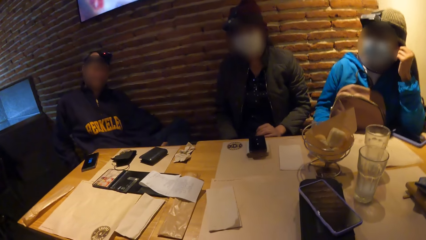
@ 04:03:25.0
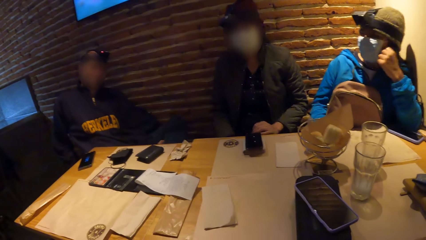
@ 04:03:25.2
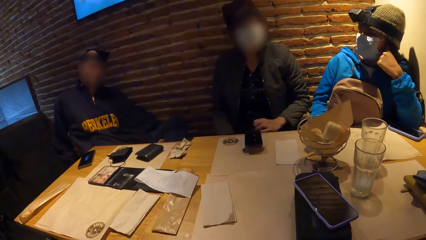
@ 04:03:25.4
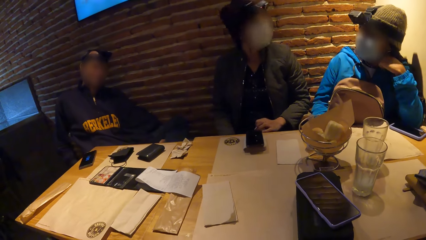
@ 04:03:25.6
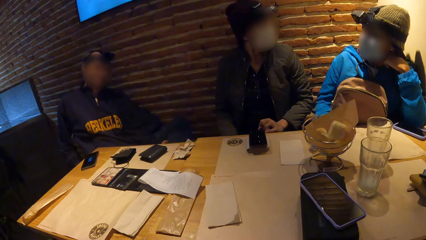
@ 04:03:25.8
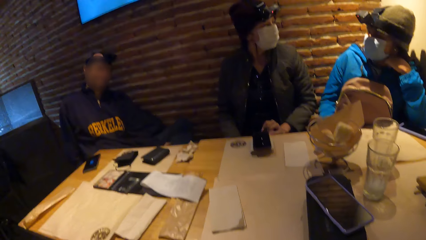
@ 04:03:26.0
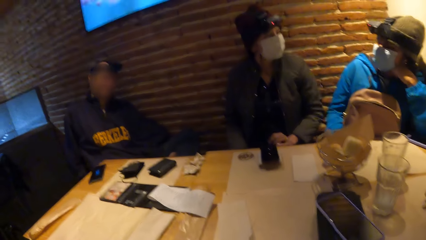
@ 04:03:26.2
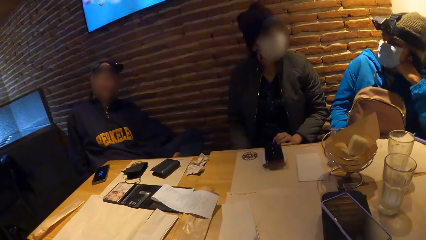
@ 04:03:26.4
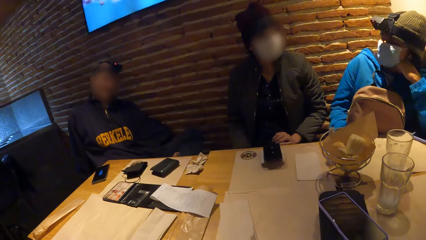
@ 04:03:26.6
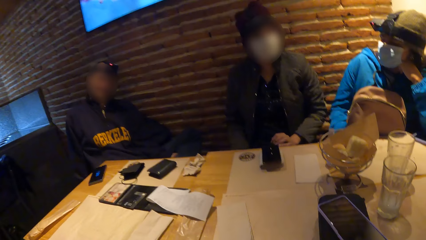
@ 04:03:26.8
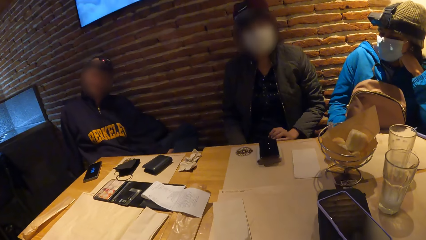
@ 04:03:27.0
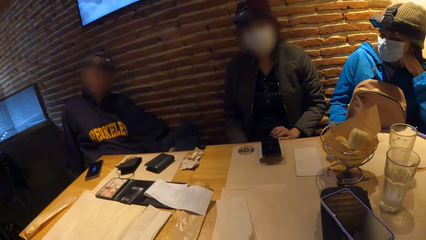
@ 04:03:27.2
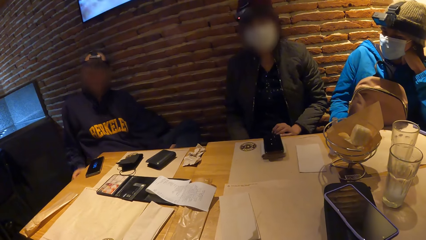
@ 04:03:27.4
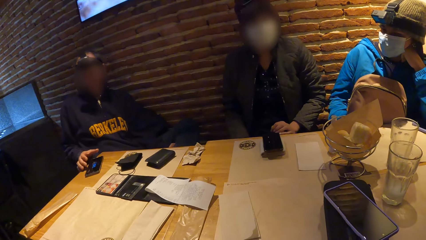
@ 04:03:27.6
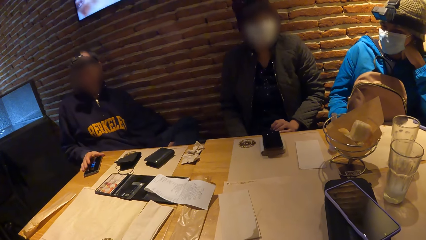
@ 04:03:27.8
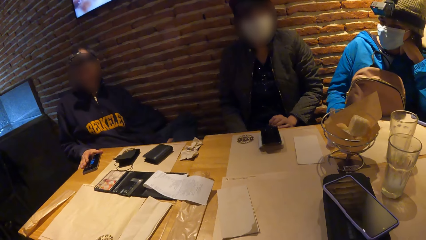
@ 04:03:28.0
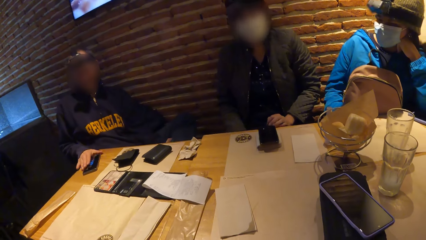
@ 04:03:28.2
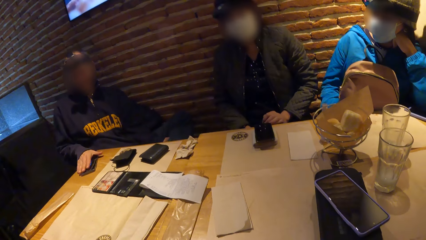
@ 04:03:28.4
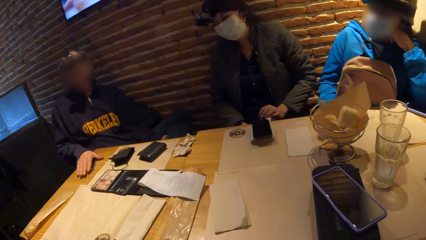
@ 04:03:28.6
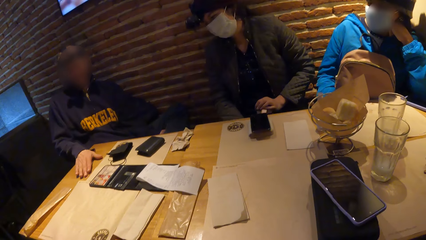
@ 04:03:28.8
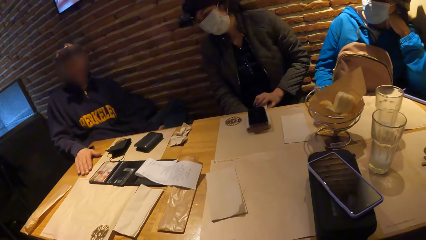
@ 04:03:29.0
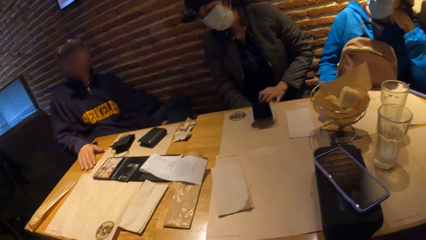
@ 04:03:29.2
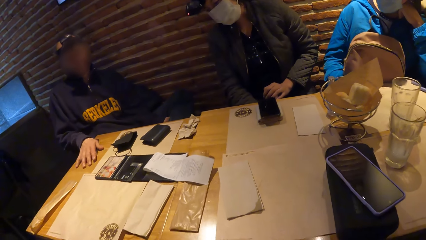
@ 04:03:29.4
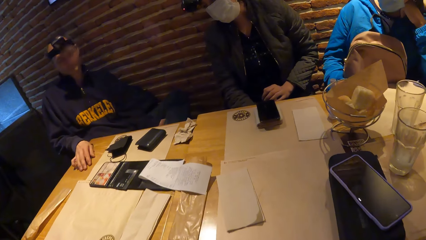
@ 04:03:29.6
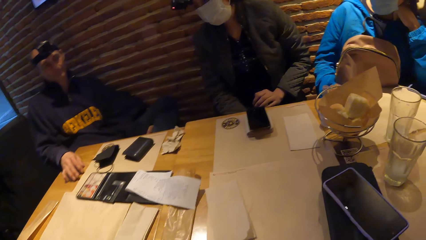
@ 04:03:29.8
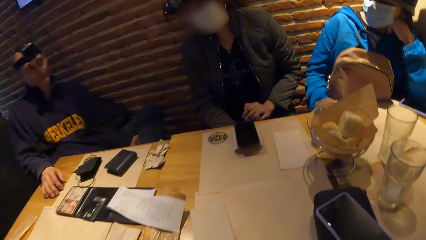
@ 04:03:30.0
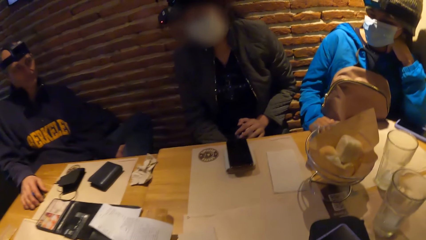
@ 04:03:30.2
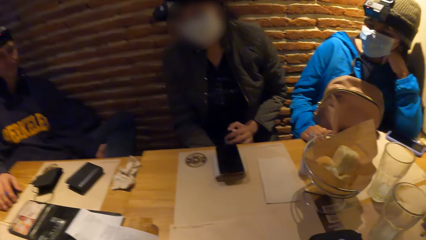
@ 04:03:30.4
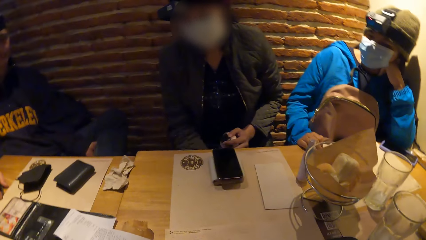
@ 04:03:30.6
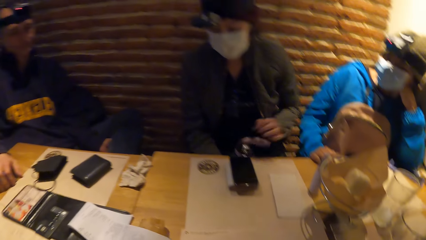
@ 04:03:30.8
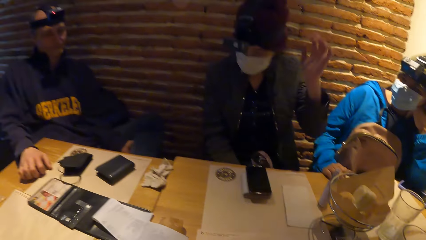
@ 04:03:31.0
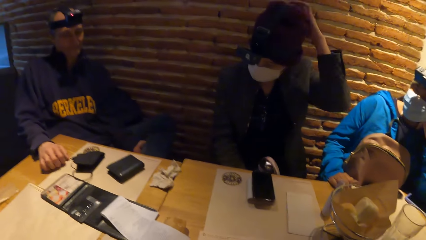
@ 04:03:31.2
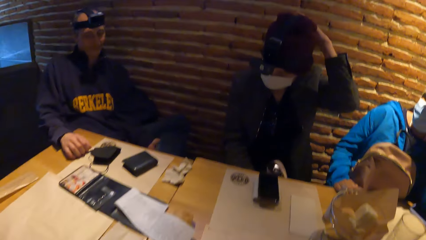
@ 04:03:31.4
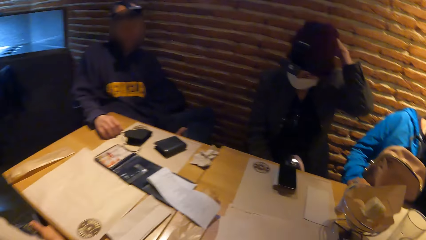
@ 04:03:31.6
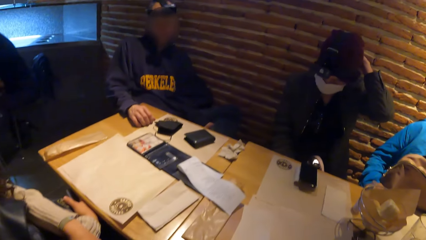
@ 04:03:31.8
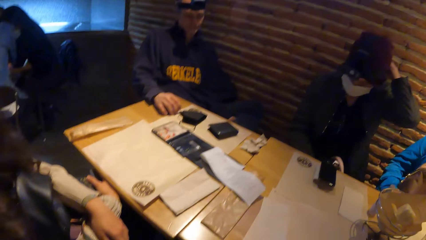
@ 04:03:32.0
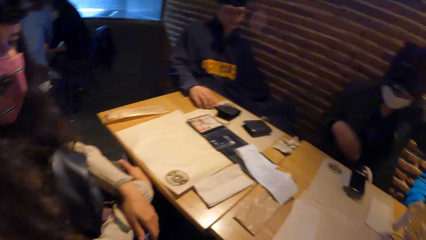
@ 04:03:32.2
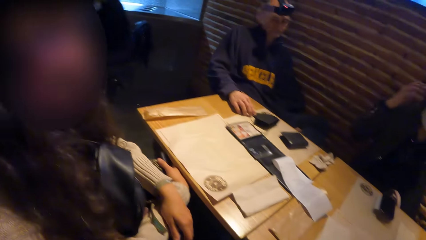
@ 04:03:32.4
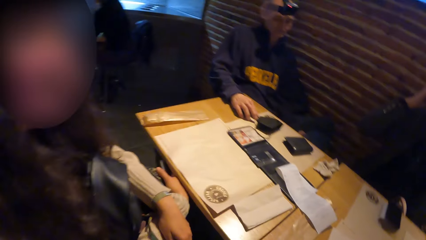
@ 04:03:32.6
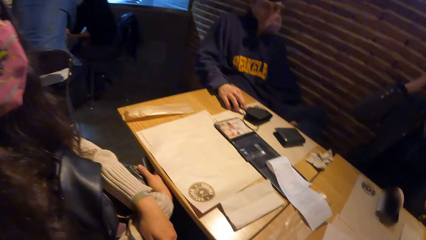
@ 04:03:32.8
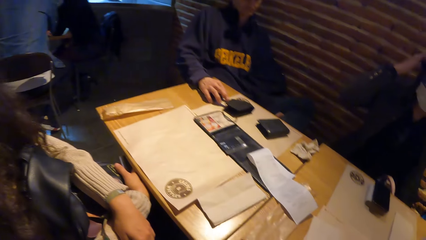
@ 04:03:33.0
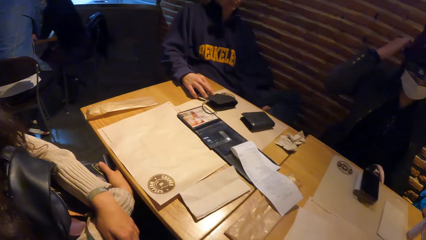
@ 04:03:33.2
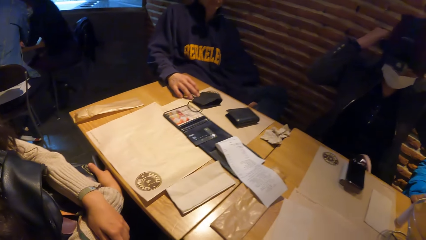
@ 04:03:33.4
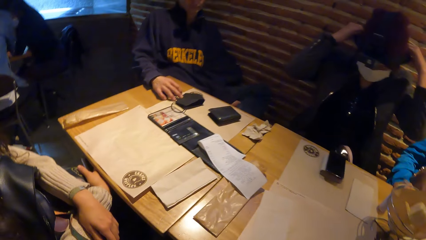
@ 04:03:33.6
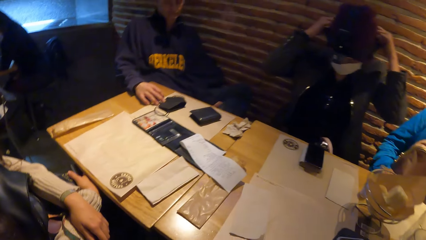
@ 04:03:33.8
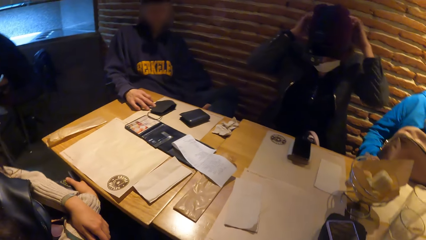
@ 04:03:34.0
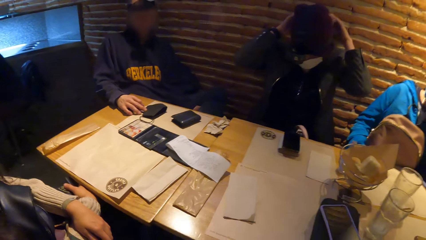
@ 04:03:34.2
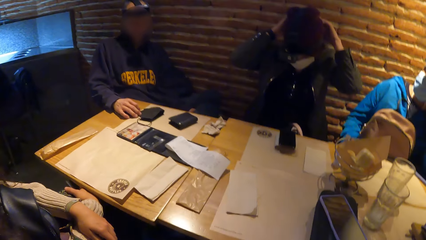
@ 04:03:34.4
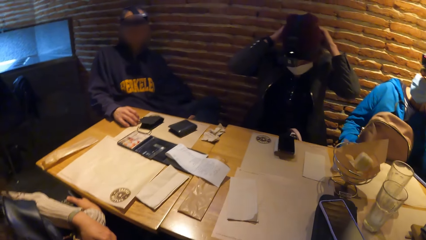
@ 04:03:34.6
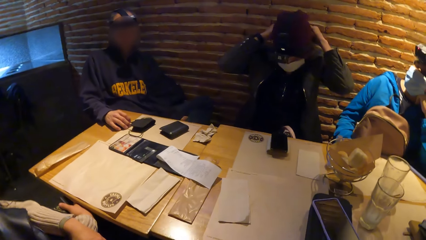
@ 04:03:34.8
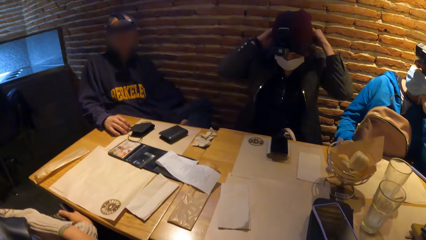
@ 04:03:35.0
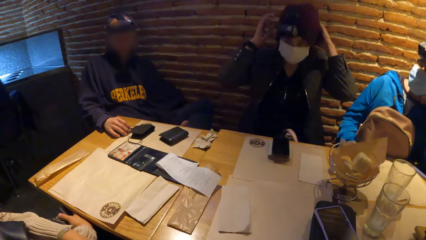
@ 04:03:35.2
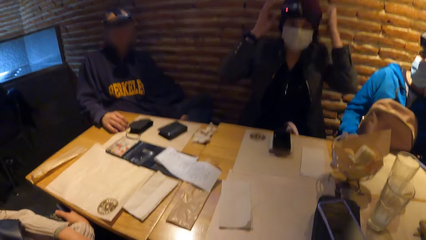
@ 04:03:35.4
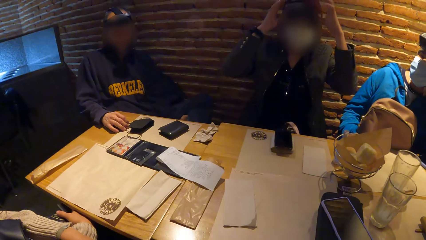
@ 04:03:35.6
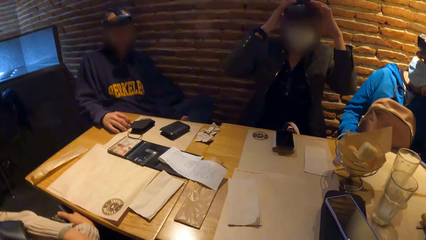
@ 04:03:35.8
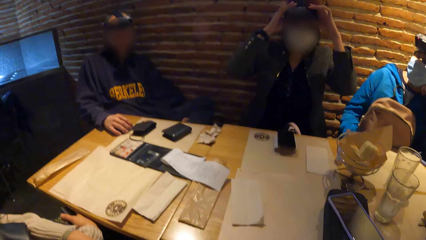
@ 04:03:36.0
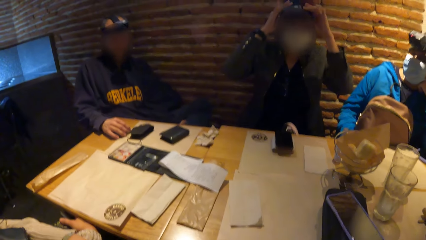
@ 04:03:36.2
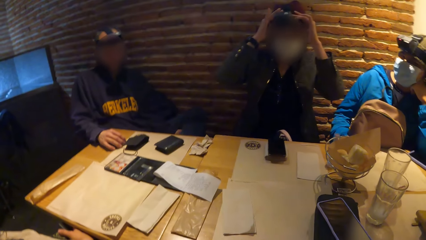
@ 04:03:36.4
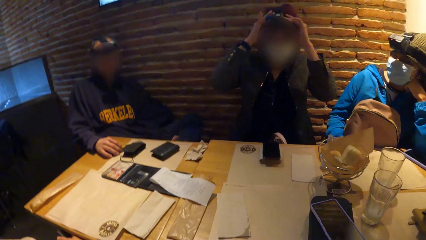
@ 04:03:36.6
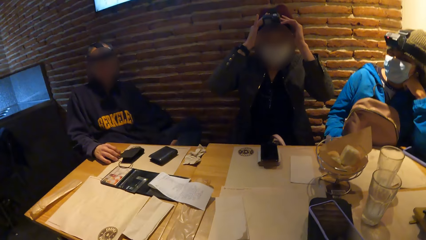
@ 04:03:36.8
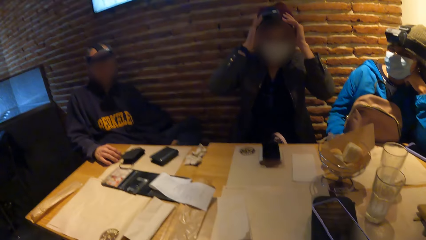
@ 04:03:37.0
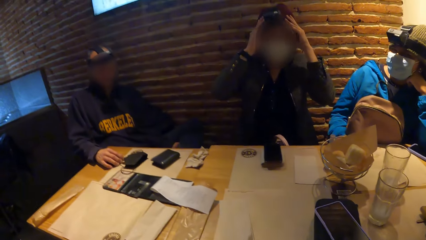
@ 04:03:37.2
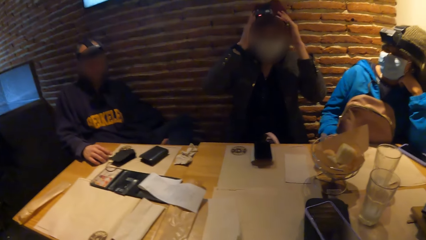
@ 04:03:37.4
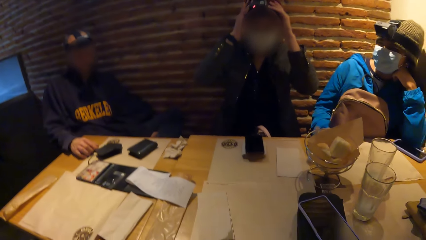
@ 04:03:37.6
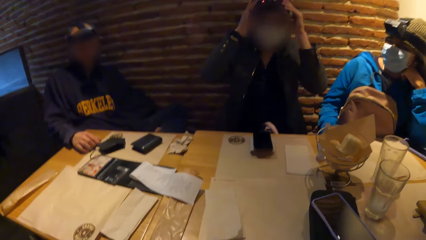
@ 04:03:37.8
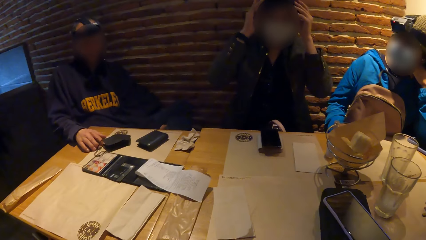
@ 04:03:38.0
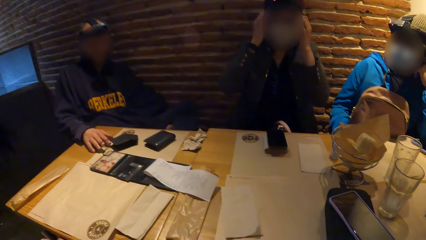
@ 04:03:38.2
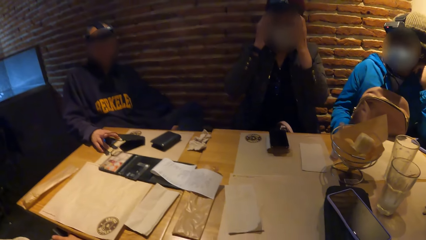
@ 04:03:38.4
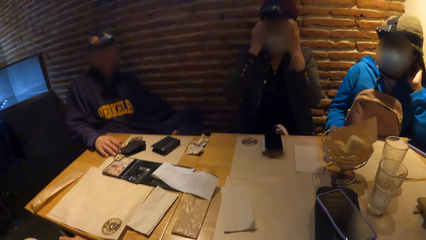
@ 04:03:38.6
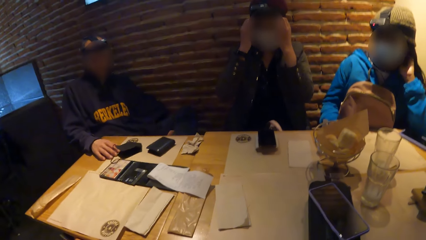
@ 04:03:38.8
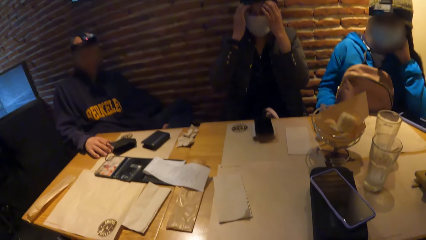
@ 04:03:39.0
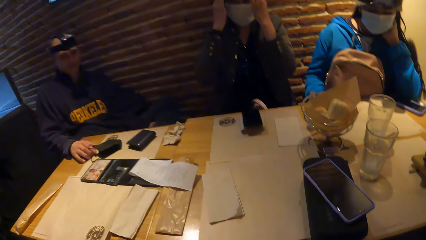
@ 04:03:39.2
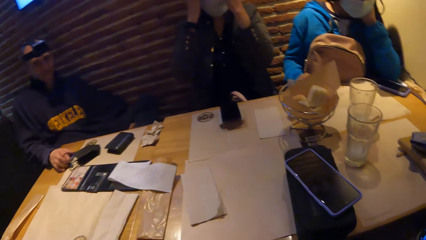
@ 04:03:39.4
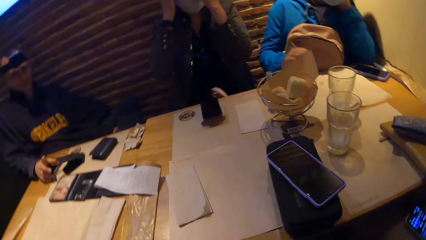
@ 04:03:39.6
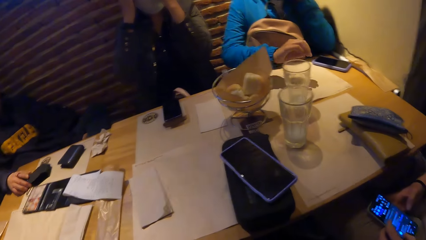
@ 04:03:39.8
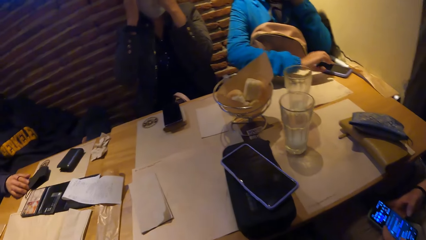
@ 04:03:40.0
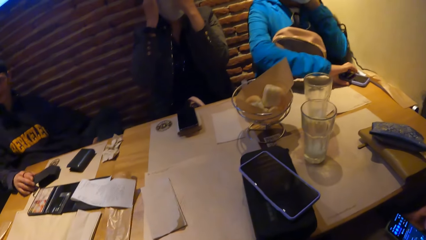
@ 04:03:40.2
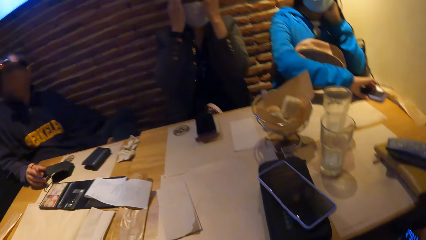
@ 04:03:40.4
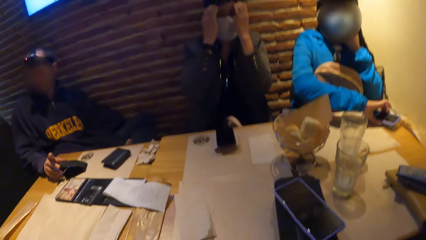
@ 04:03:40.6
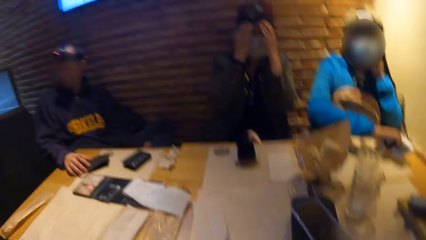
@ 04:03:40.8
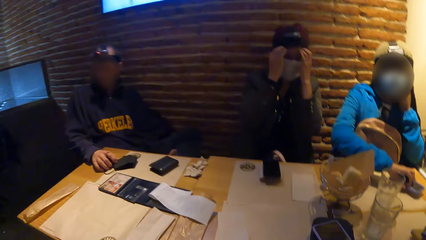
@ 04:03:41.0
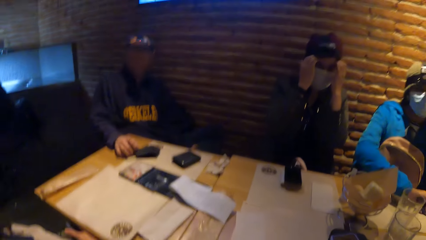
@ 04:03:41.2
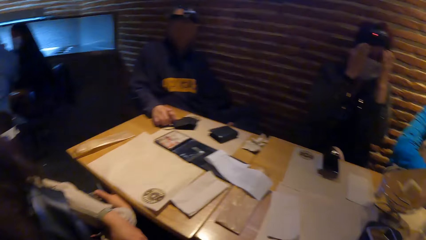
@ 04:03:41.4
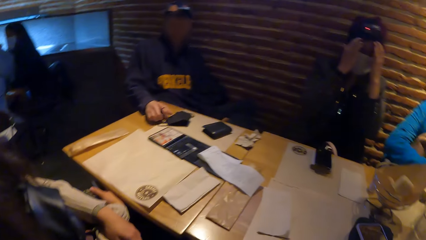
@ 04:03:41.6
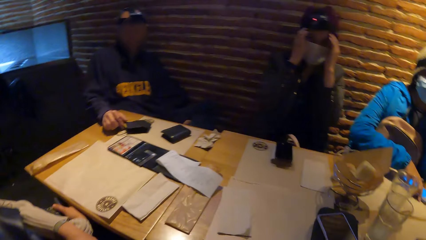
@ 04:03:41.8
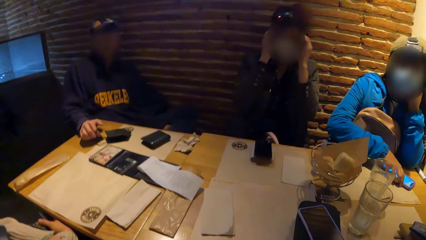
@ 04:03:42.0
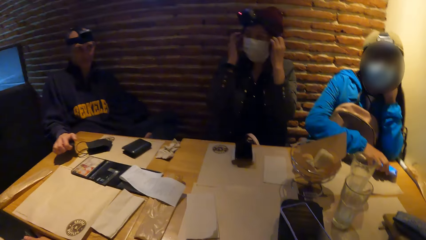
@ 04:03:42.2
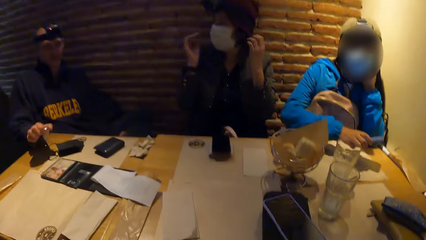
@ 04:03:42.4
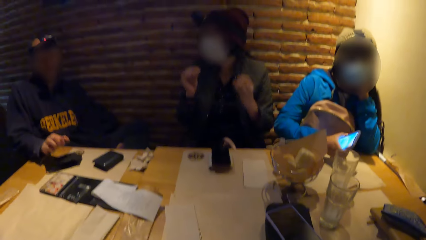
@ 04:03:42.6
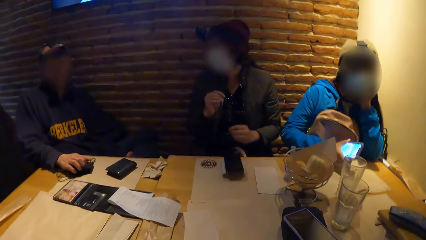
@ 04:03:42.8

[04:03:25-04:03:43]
The camera wearer converses with a person, a woman, another person and another woman. A third woman picks up a mobile phone from the table with her right hand.
